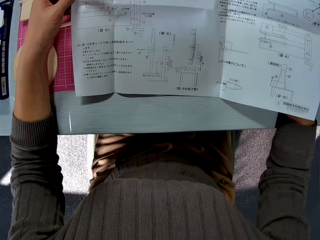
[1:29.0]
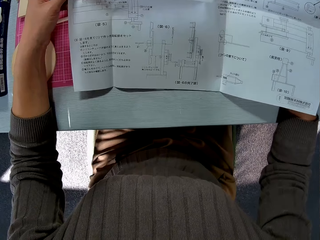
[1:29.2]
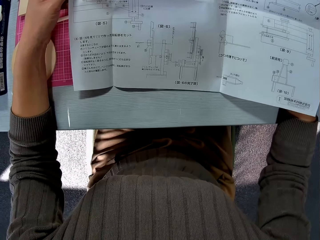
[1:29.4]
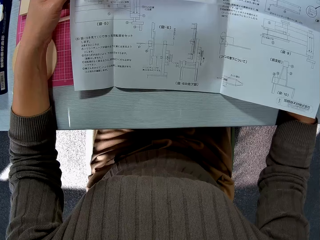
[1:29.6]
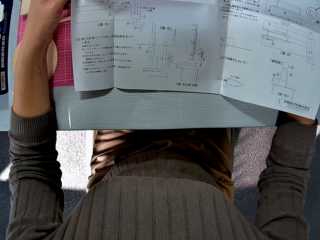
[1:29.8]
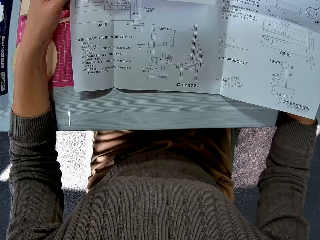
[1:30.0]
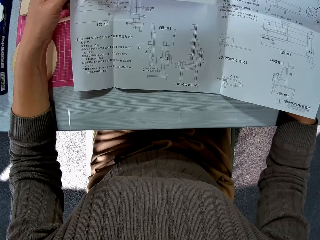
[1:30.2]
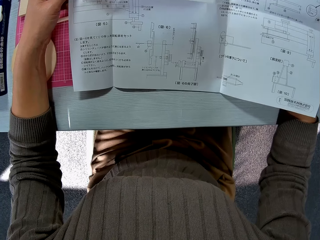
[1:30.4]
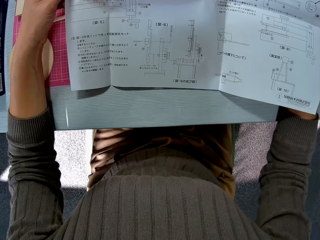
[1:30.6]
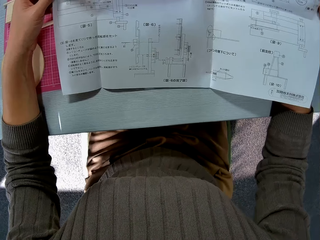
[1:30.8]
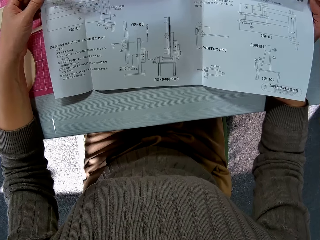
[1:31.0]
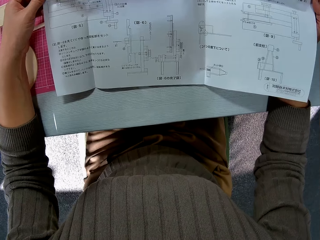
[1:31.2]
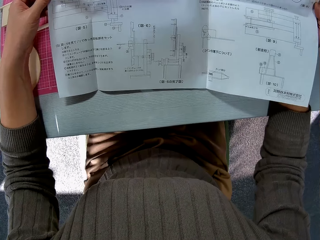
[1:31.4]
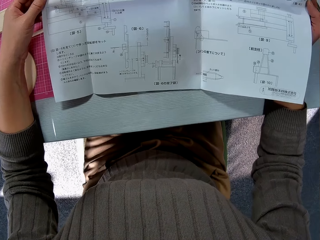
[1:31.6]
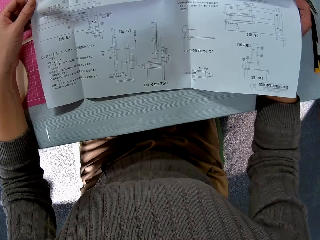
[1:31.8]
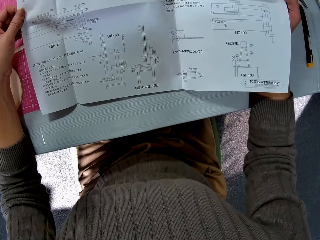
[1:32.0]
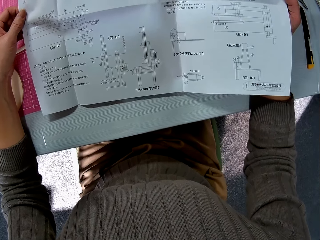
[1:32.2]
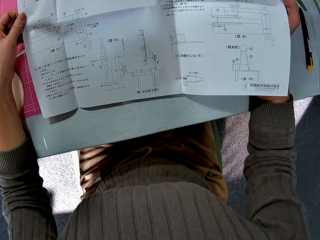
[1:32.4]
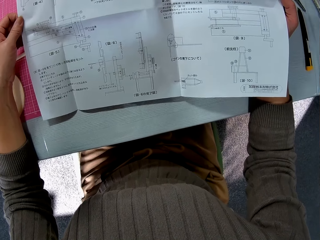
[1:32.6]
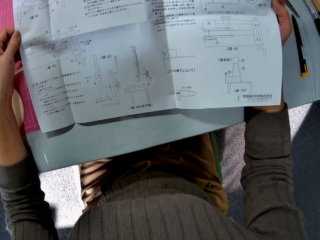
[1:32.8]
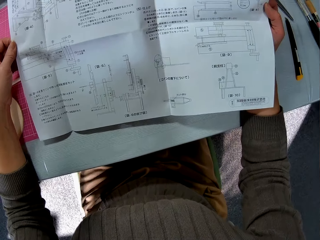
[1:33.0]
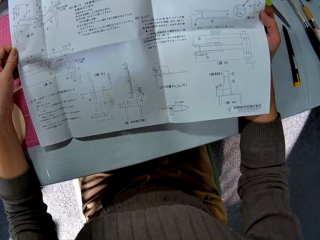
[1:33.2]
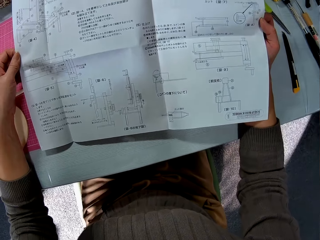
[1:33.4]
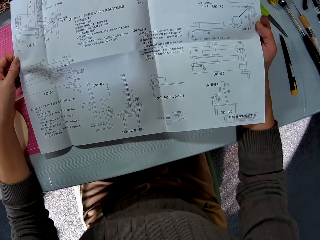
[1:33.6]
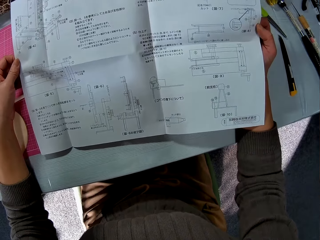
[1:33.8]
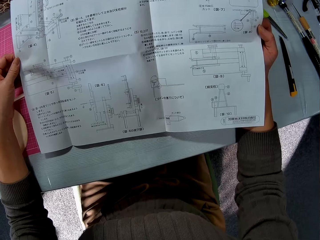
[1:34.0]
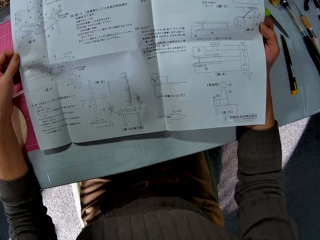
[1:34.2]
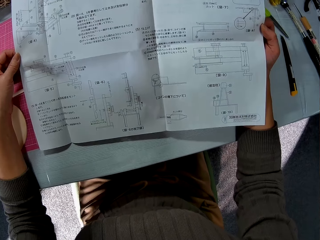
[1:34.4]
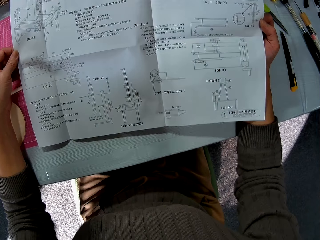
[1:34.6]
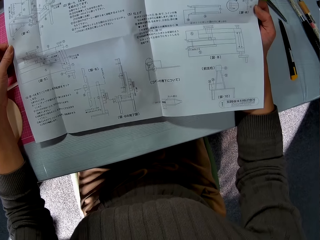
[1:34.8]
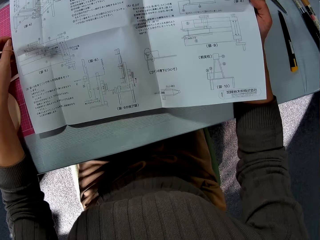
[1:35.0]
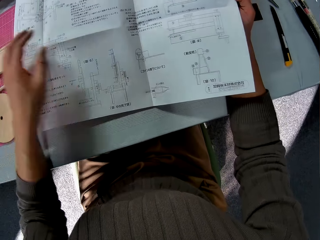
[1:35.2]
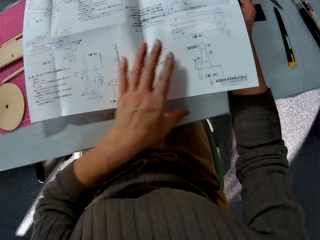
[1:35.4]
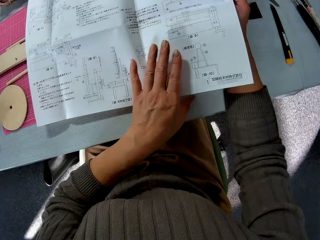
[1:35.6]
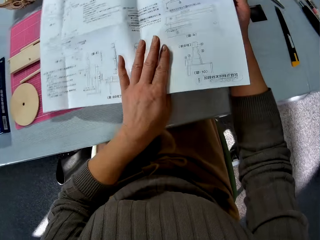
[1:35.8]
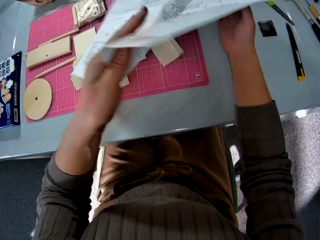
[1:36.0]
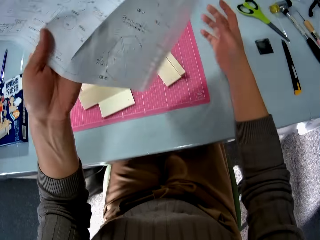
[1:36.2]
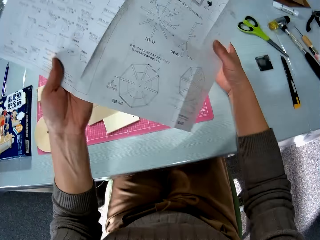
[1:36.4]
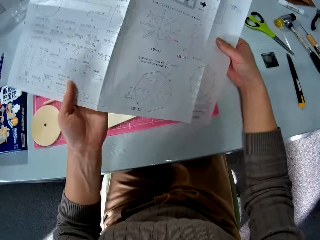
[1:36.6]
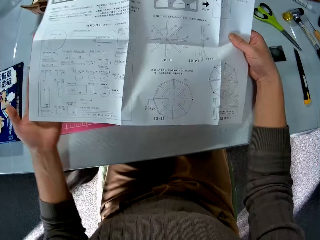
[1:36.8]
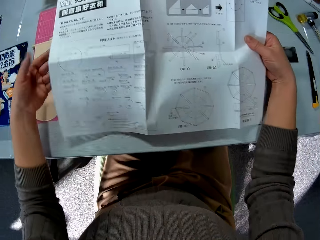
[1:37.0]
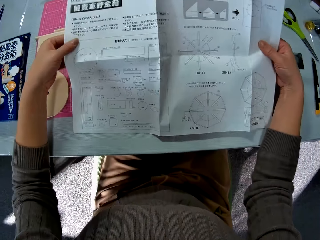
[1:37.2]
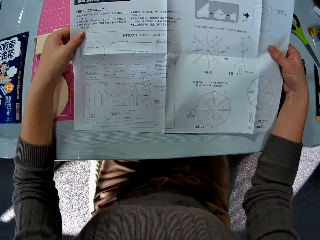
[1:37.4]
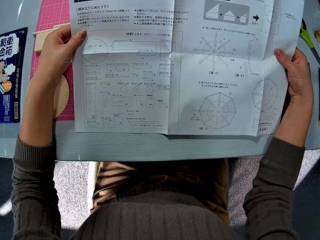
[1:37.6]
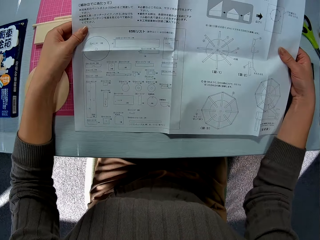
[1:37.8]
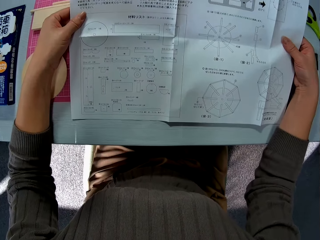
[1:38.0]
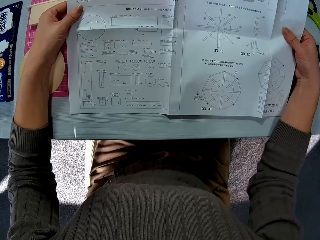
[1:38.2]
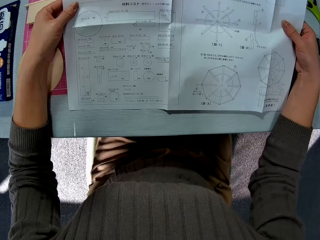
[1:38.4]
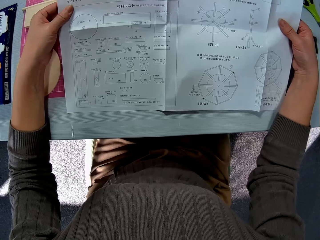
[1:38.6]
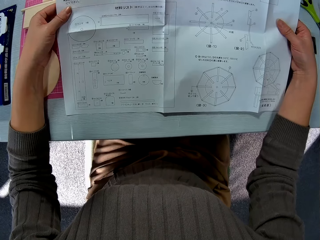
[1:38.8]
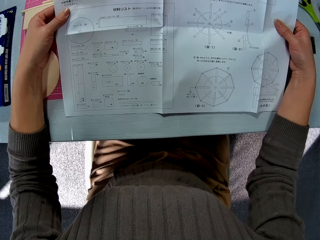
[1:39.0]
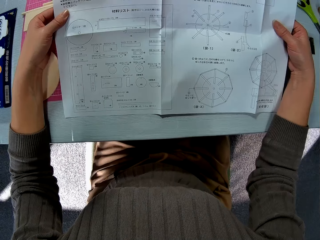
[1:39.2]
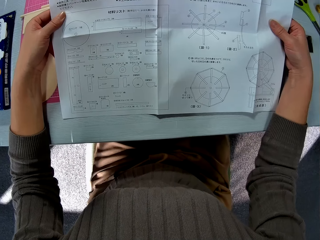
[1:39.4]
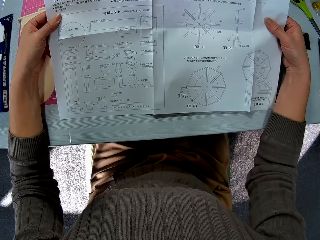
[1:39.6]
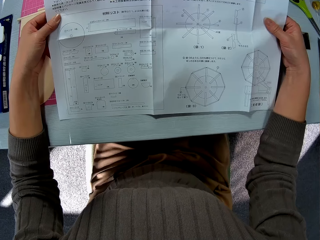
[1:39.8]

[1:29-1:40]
The camera wearer flips the paper in his hands.

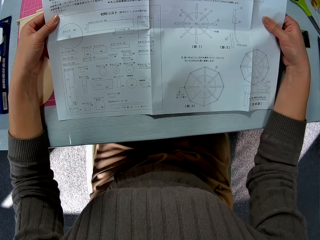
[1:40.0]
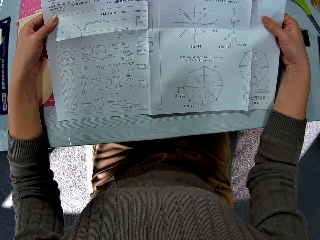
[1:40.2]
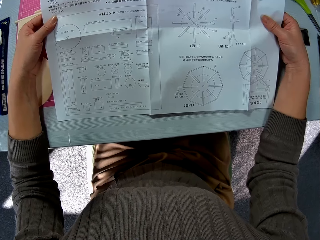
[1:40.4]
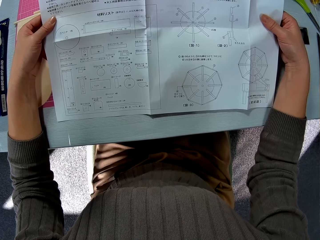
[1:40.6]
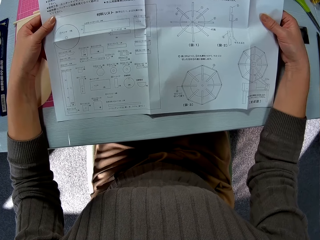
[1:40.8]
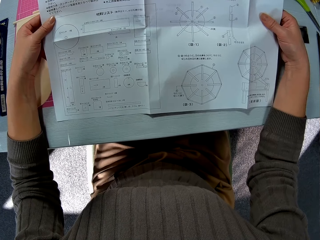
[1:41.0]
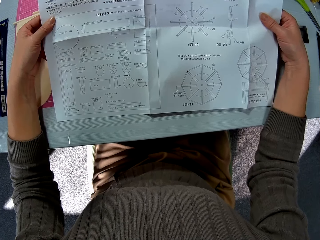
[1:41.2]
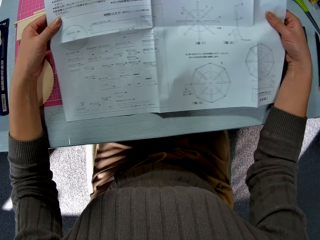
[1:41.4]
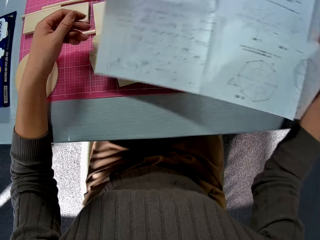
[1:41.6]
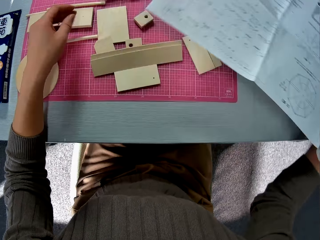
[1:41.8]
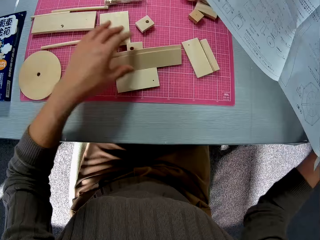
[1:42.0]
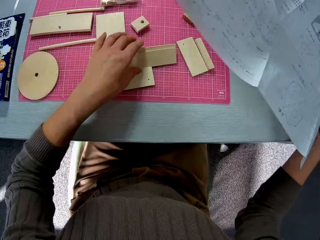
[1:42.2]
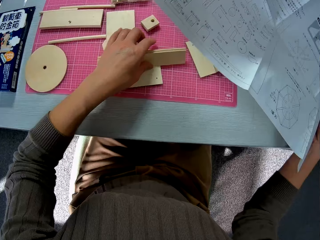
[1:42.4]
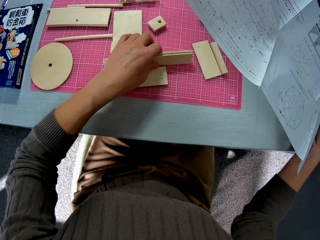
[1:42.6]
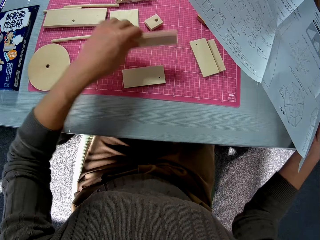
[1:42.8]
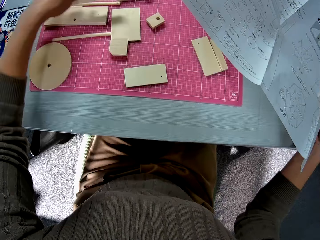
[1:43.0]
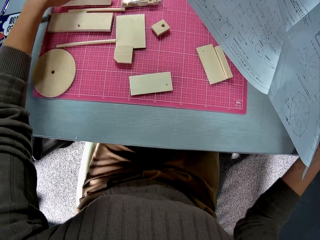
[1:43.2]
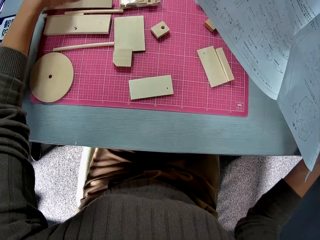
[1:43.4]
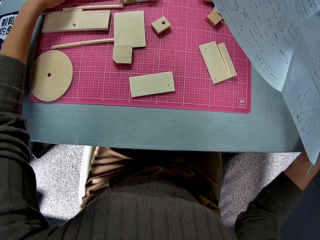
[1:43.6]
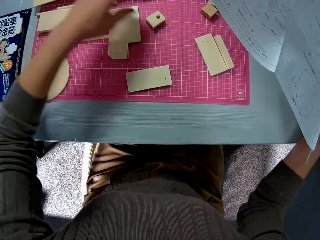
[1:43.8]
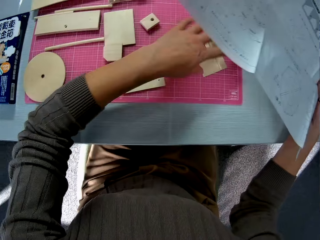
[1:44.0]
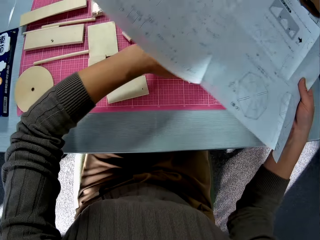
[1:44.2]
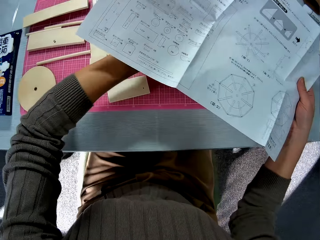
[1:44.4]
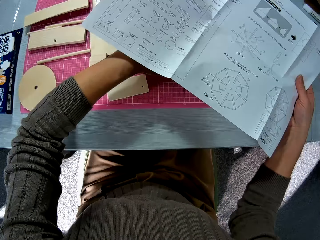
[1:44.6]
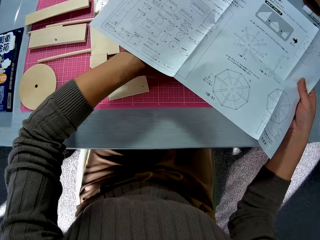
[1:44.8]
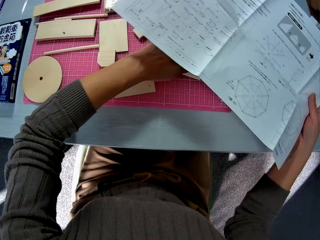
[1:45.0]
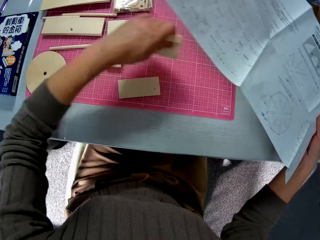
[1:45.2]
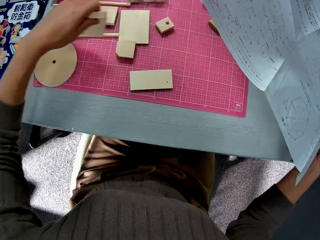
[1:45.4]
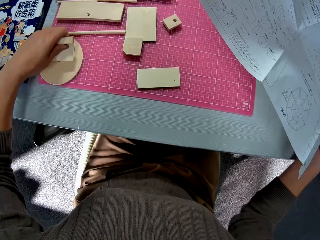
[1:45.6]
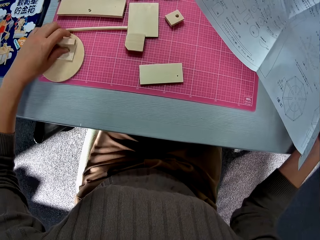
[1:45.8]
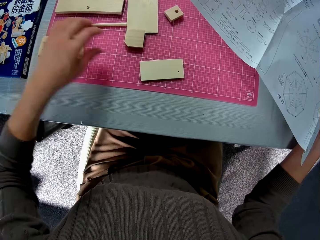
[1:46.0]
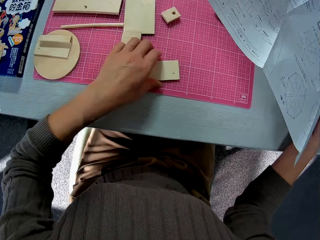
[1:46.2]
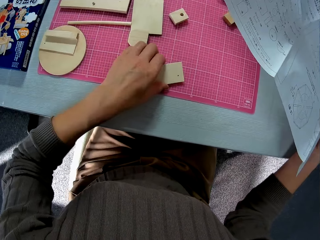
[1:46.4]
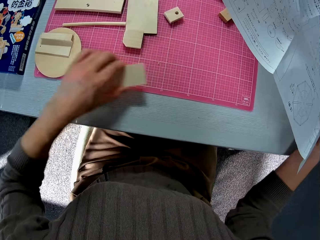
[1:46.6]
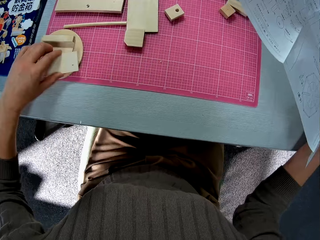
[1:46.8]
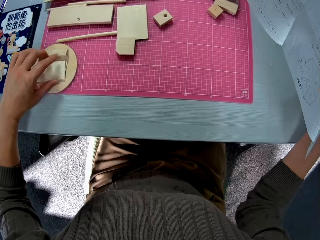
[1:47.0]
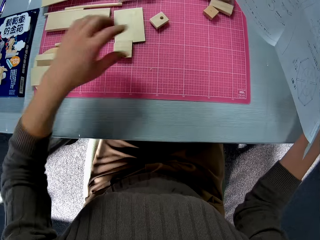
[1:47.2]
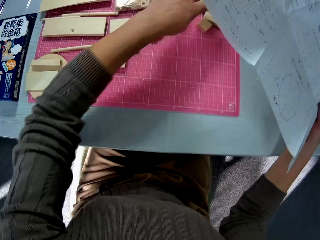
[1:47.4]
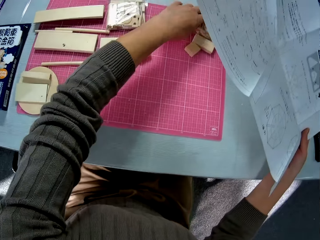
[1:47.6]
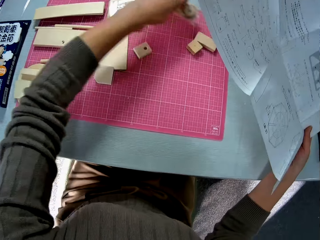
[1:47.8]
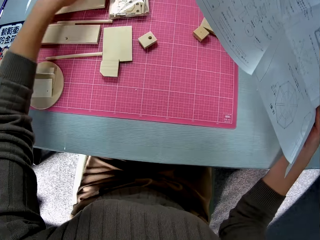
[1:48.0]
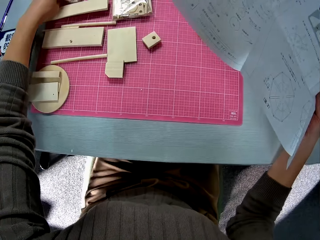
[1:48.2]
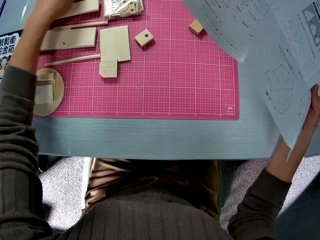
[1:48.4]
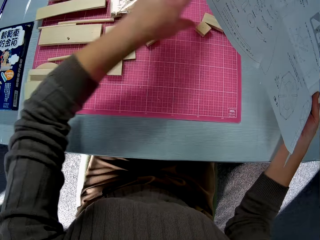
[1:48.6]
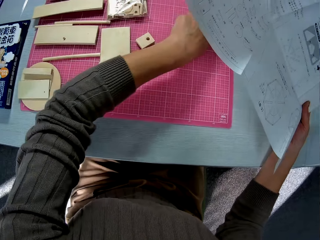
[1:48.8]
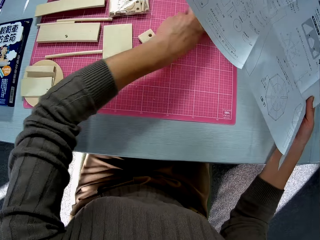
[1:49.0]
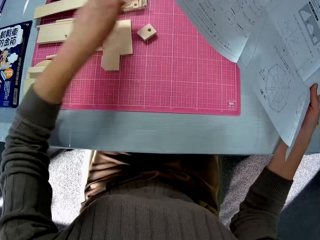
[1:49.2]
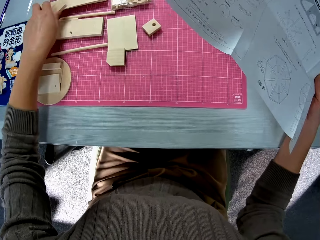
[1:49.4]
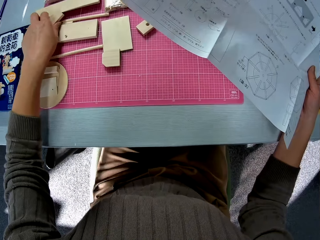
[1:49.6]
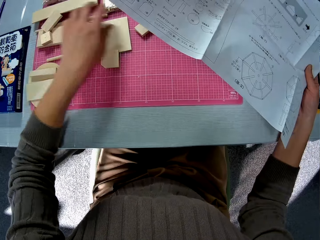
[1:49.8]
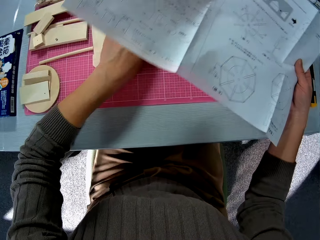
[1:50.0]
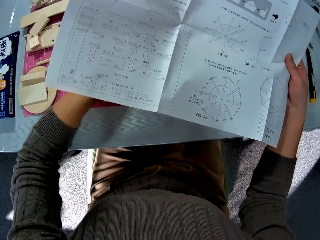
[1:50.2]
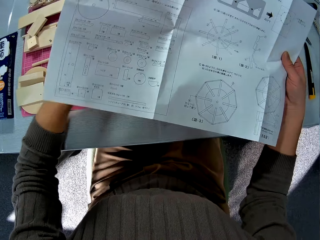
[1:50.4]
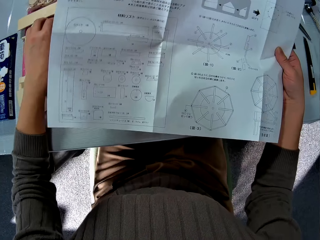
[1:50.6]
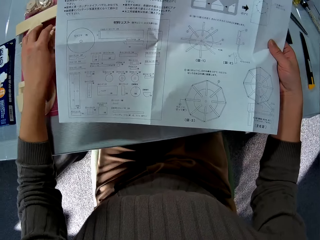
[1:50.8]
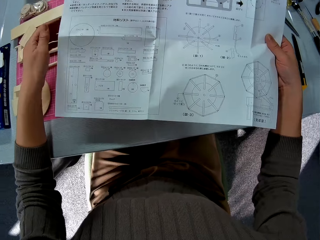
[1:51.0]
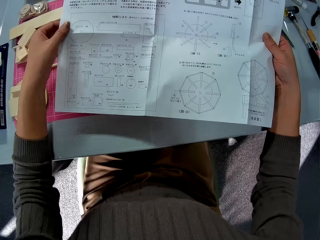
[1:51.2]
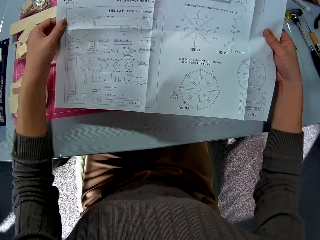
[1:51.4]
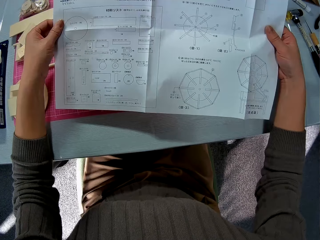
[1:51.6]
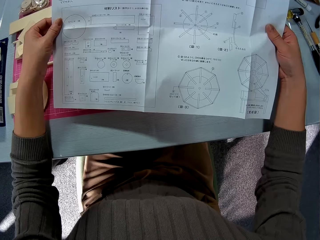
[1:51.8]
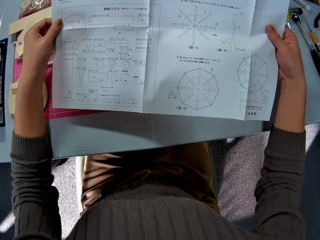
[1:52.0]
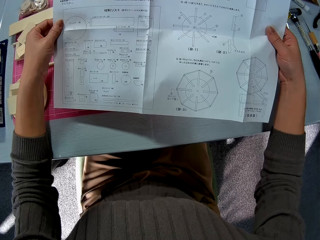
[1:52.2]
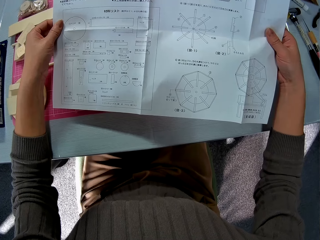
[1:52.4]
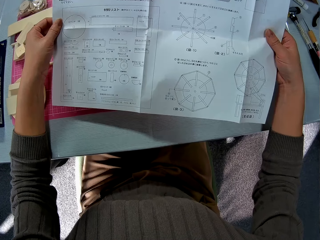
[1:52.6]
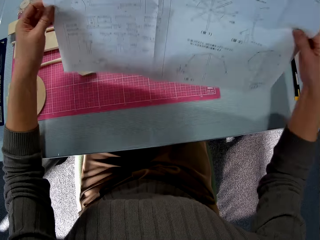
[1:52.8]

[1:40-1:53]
The camera wearer picks up the wood model piece. They arrange the wood piece at the edge of the table. They drop the wood model pieces, pick up the wood model pieces, drop the wood model pieces, pick up the wood model pieces, and drop the wood model pieces. They pick up the wood model pieces repeatedly. They drop the wood model pieces, pick up the wood model pieces, drop the wood model pieces, and read the manual.
